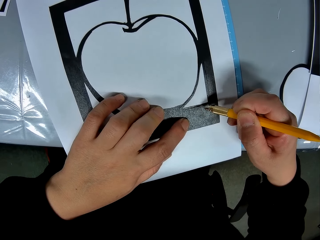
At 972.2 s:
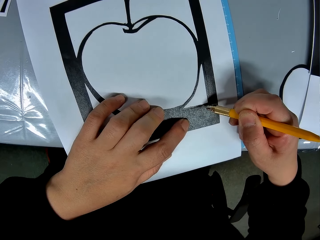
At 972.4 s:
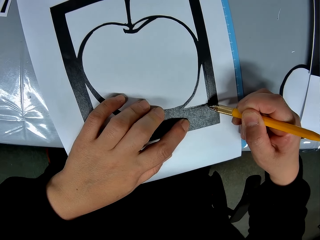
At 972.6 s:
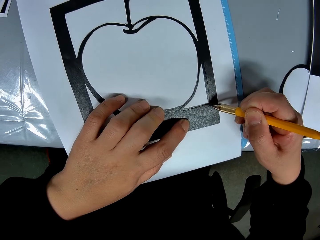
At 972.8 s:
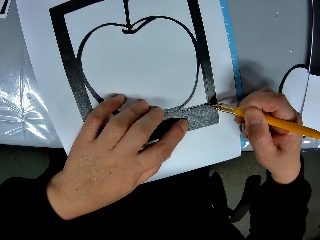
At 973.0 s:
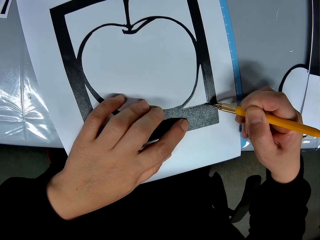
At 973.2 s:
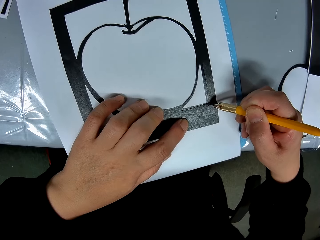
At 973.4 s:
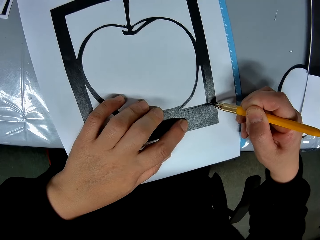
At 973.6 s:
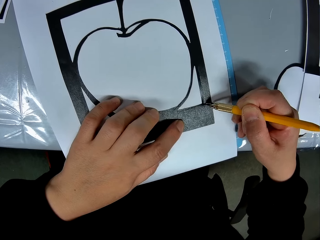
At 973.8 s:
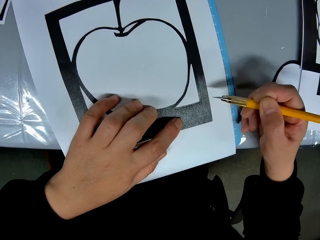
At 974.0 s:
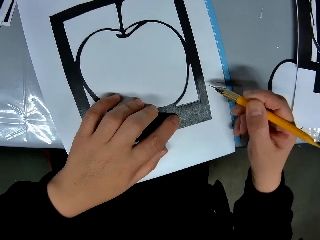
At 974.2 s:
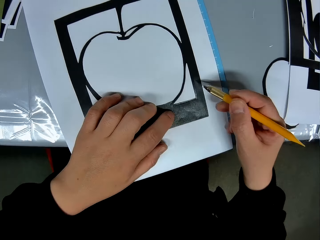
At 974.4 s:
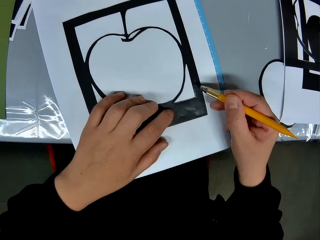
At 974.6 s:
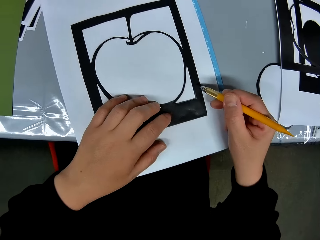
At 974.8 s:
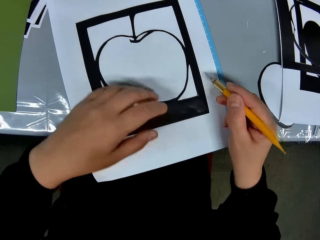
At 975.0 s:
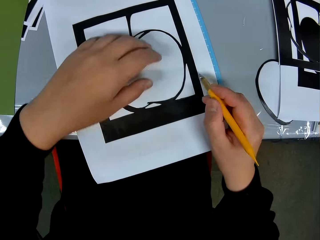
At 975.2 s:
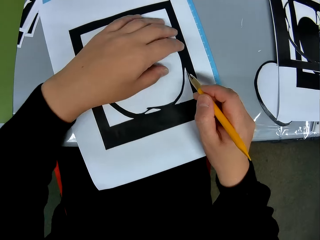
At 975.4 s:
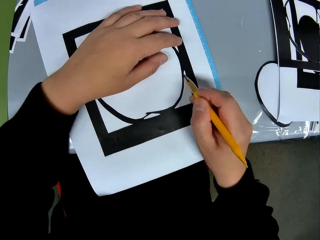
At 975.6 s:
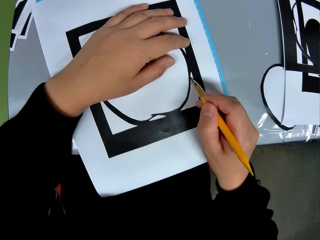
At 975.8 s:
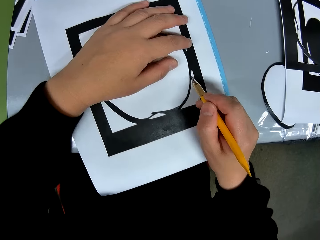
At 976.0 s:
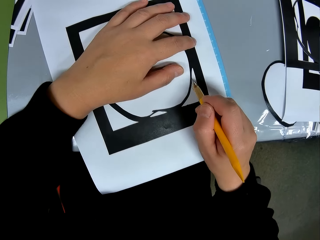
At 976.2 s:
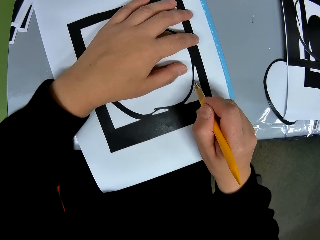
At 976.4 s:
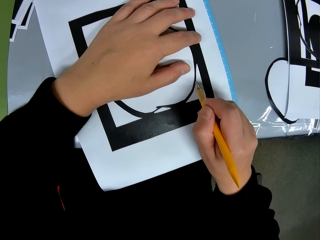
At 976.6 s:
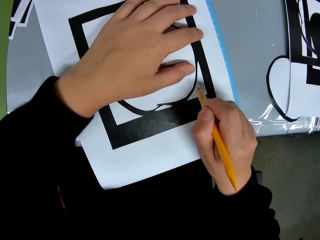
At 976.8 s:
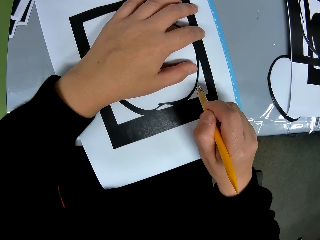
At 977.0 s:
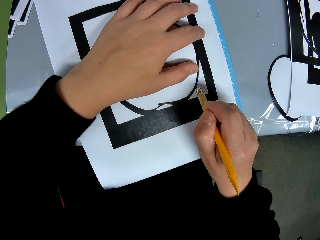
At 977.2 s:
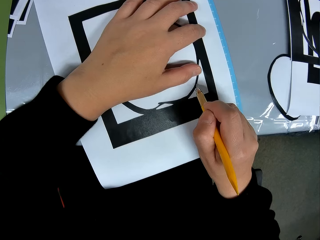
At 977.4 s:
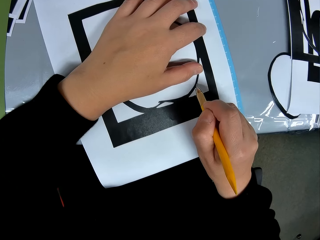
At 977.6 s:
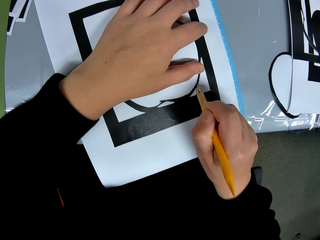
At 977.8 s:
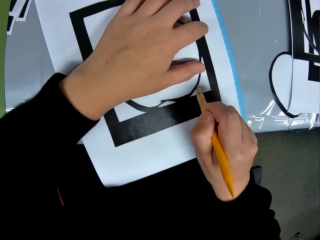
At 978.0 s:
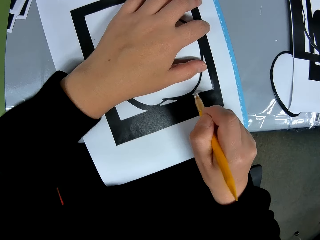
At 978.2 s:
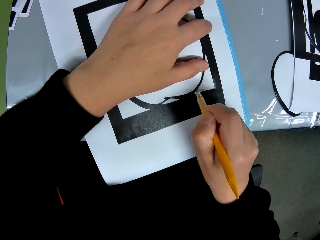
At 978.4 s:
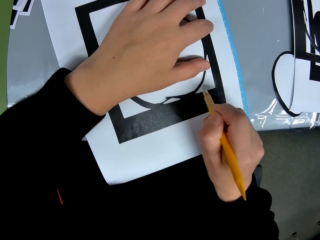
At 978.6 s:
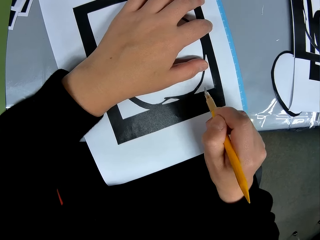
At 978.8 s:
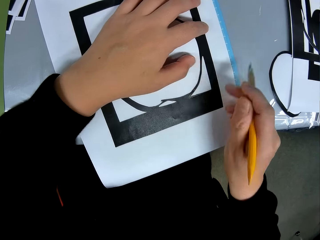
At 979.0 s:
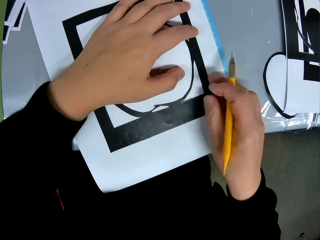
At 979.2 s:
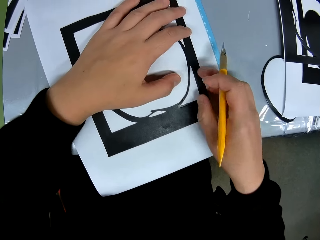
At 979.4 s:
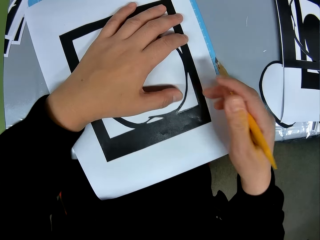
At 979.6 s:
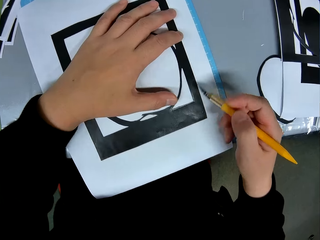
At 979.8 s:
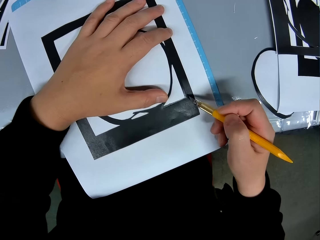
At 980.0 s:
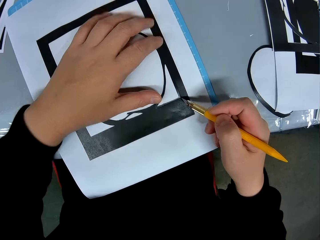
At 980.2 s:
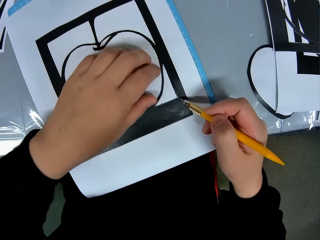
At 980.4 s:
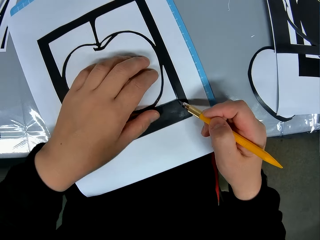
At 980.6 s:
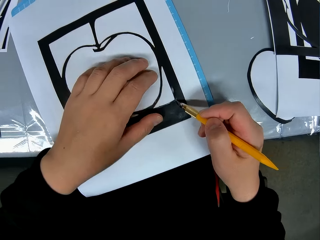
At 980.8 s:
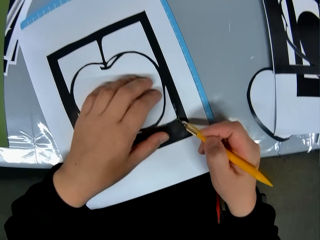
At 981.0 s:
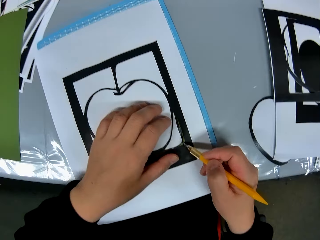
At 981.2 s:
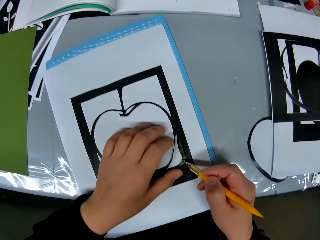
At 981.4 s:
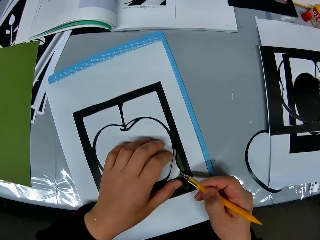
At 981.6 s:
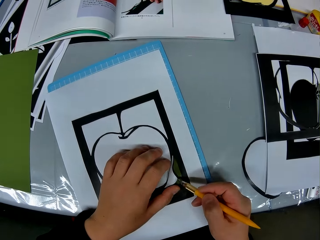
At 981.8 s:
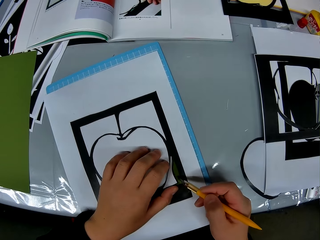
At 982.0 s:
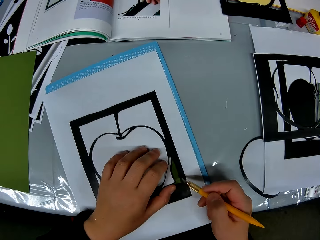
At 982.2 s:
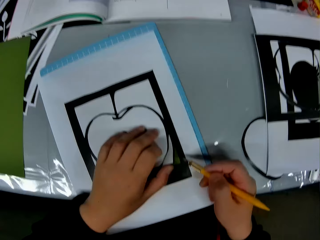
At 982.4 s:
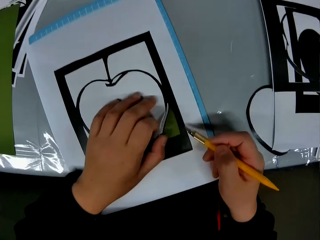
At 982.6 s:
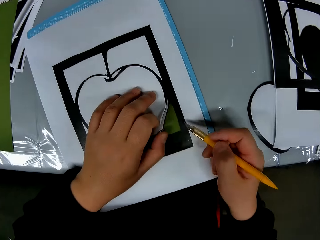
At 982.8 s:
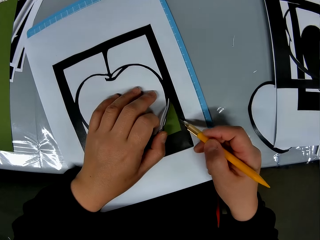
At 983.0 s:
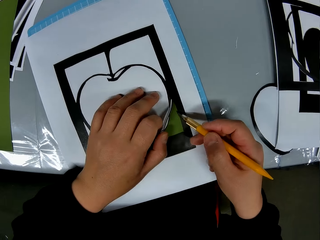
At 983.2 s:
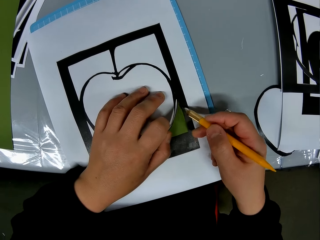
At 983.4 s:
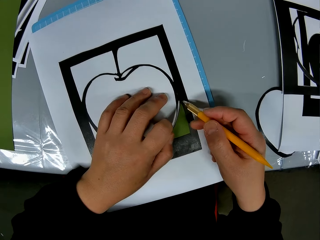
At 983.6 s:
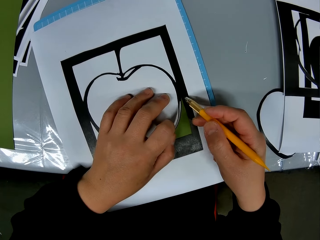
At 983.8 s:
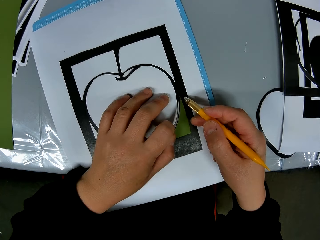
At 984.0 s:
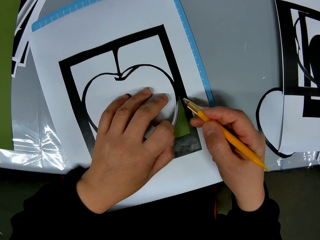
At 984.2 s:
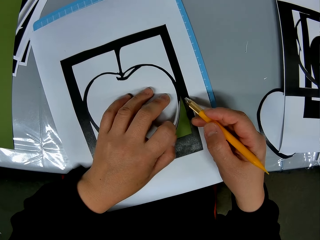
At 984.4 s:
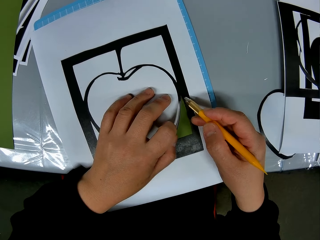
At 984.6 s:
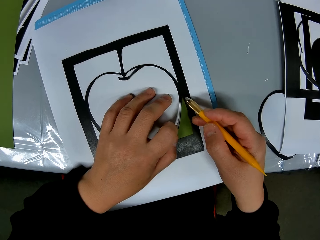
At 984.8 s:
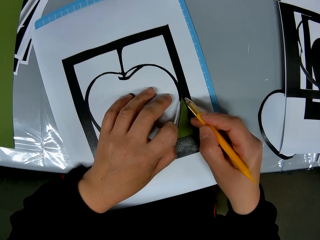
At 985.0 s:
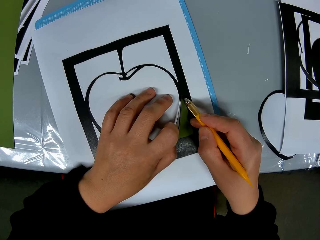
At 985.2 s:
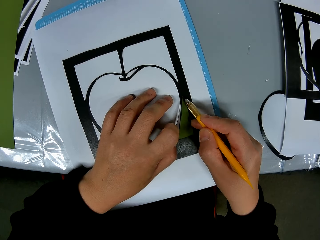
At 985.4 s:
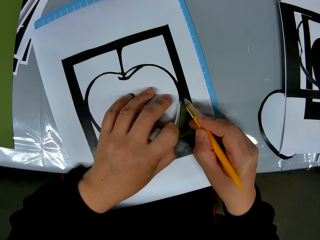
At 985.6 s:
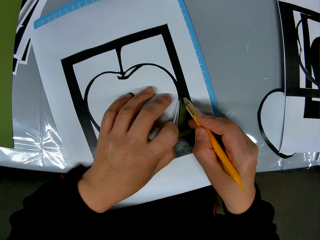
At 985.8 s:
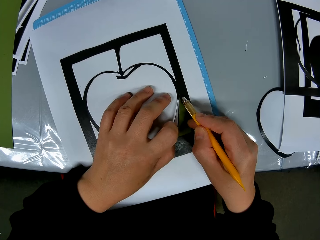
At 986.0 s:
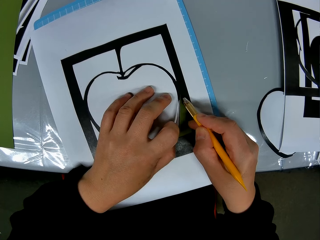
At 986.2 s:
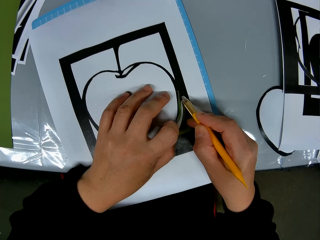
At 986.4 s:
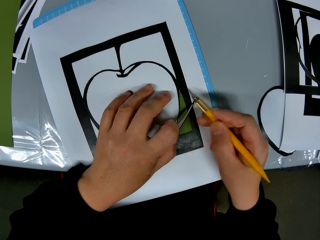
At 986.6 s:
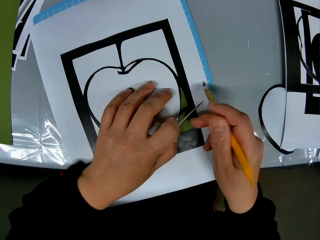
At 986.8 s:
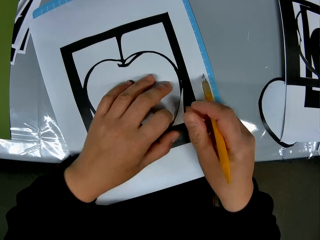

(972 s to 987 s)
The camera wearer moves a hand on a piece of drawing paper. They cut the piece of drawing paper with a craft knife. They adjust the craft knife on the piece of drawing paper. They cut the piece of drawing paper with the craft knife. They hold the piece of drawing paper with a hand on a cutting mat. They cut the piece of drawing paper with the craft knife.

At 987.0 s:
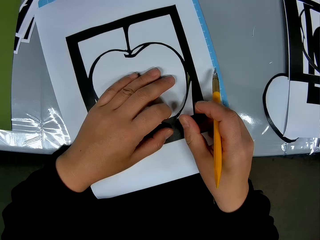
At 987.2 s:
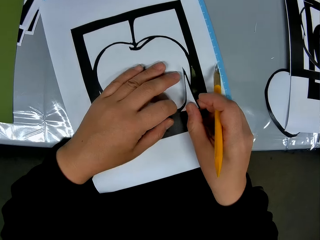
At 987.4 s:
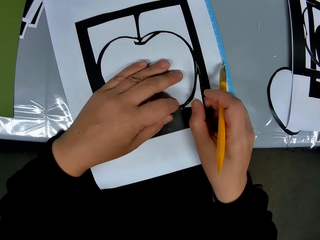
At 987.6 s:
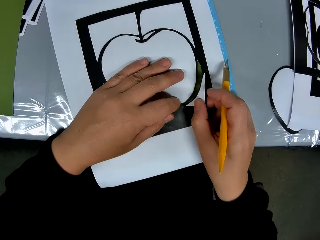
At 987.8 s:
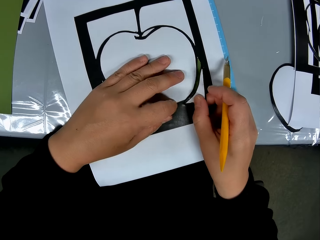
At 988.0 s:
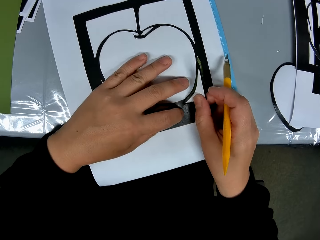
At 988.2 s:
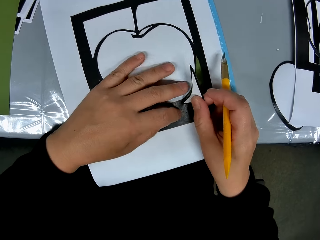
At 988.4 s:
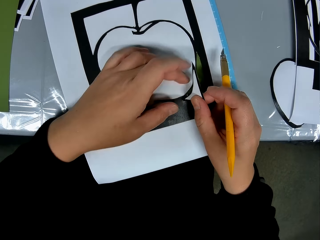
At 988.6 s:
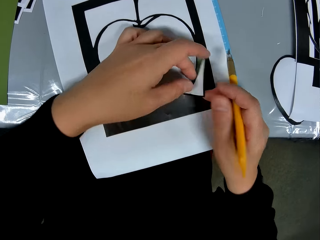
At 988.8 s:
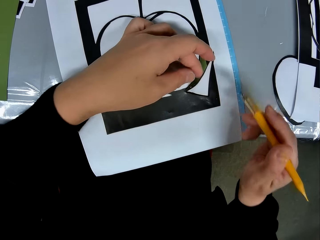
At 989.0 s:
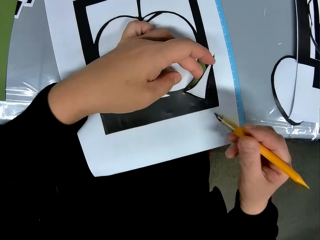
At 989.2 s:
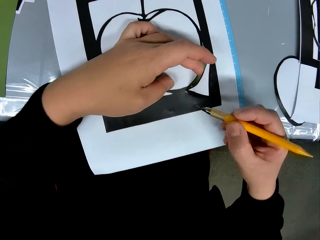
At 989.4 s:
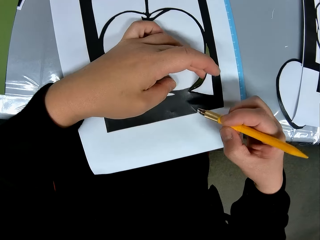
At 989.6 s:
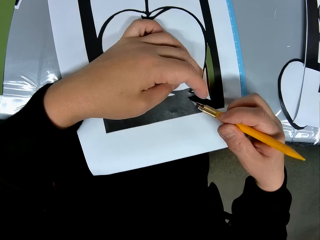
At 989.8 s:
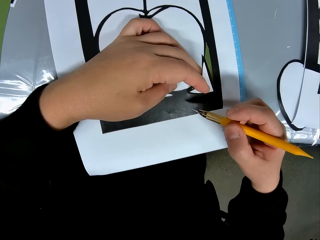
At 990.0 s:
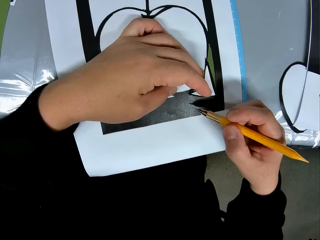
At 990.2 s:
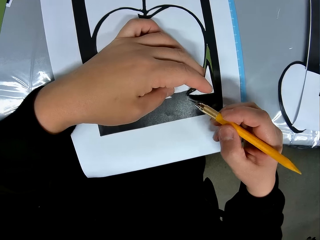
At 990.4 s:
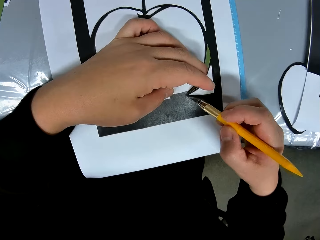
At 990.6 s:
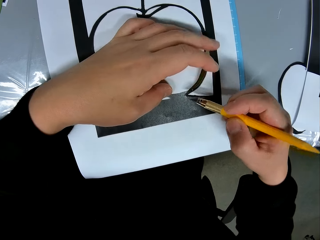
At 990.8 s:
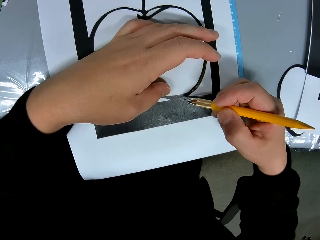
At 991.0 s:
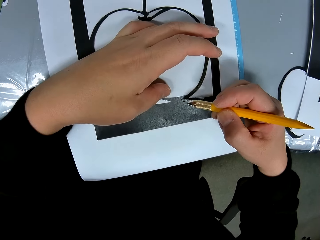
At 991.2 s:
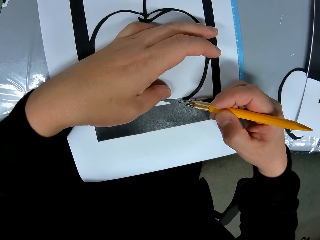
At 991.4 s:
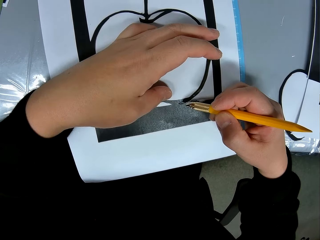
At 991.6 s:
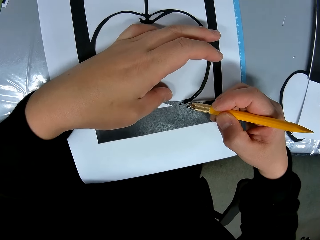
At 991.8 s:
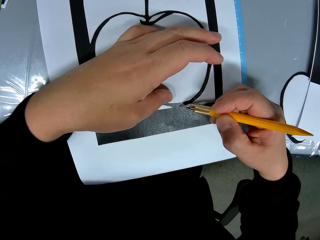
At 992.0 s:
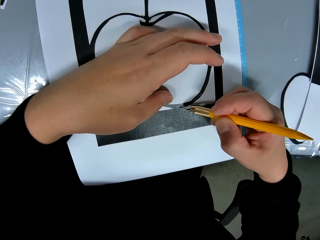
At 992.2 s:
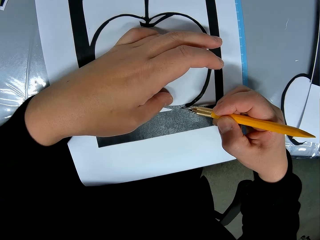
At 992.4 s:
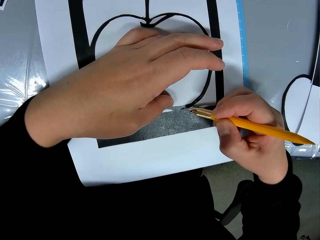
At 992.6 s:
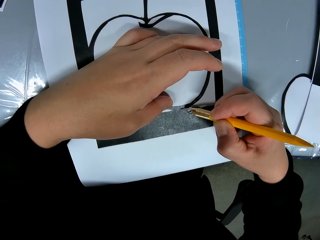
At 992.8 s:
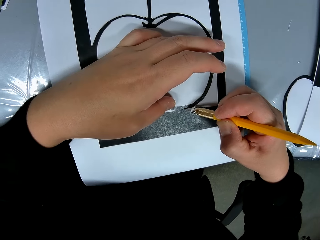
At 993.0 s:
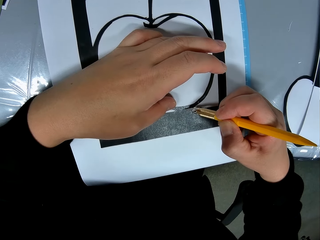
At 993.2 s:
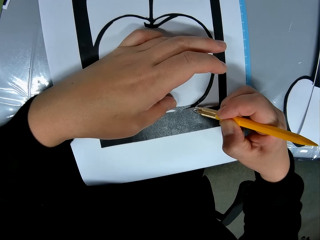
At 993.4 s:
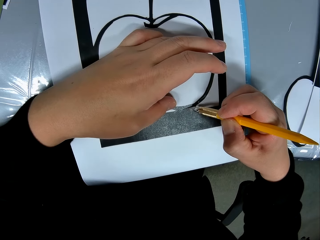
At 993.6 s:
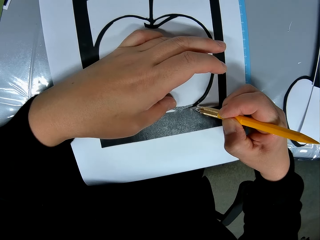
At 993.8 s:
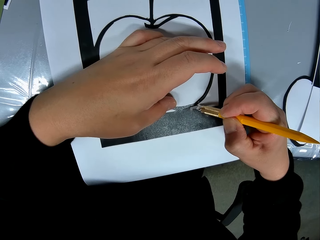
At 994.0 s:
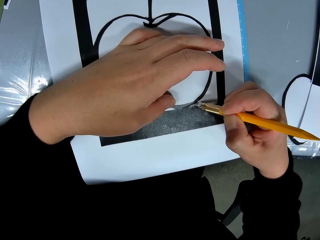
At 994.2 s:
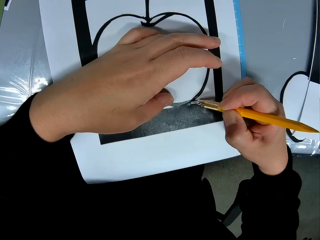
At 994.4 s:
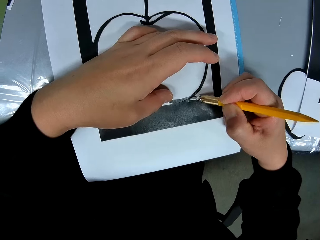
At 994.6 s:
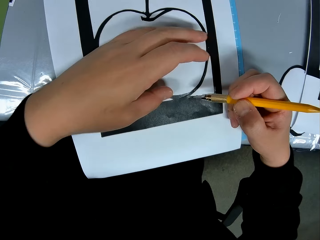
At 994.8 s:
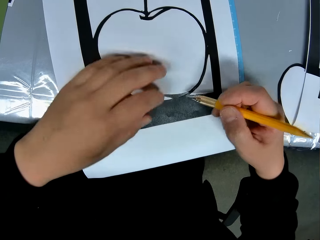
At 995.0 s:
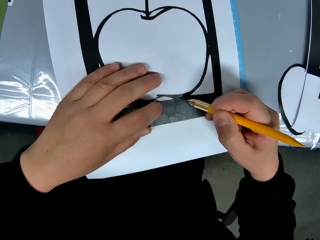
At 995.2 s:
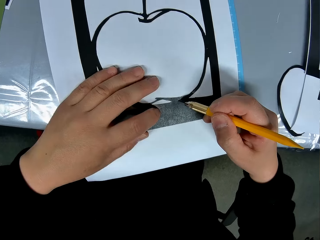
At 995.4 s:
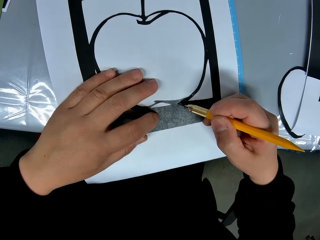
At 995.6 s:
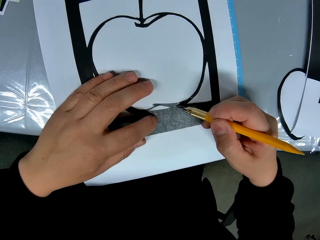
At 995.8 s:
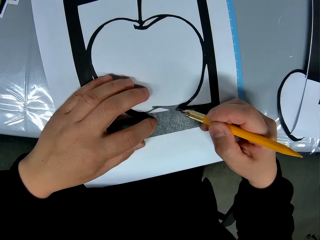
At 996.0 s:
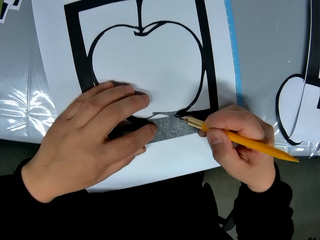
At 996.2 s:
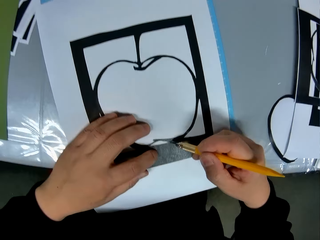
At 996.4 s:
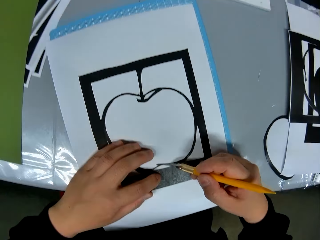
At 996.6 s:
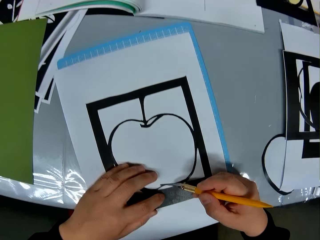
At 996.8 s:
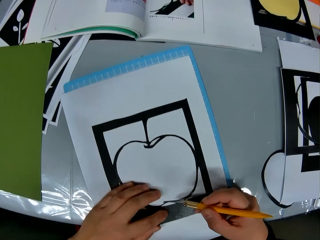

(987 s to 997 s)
The camera wearer removes a piece of paper from a drawing paper with a hand. They cut a piece of drawing paper with a craft knife. They move a hand on the piece of drawing paper.
